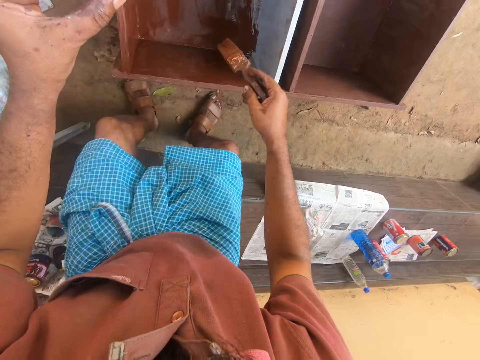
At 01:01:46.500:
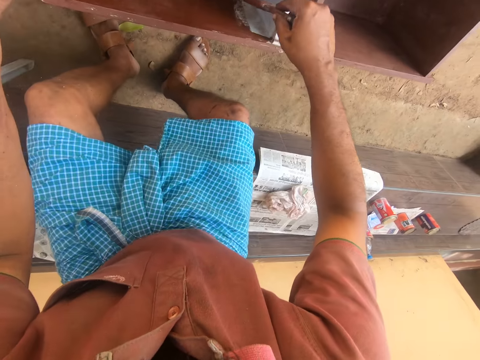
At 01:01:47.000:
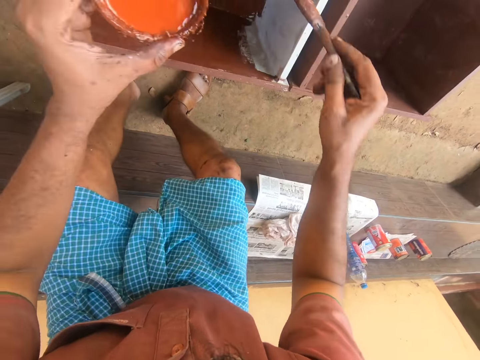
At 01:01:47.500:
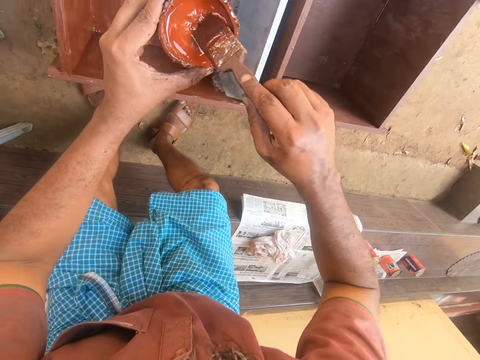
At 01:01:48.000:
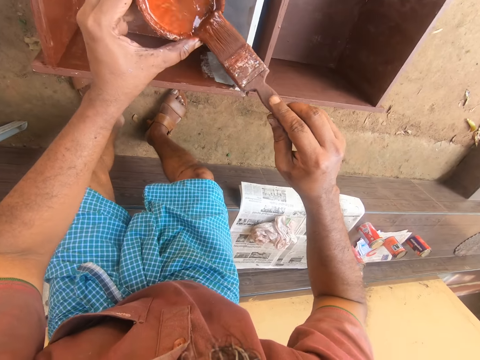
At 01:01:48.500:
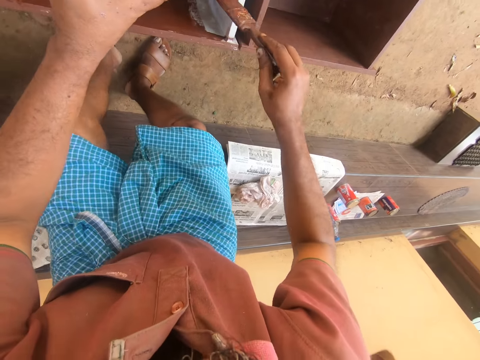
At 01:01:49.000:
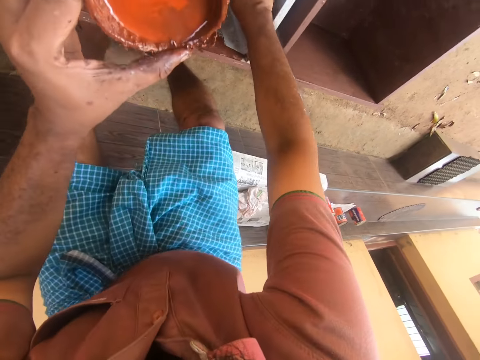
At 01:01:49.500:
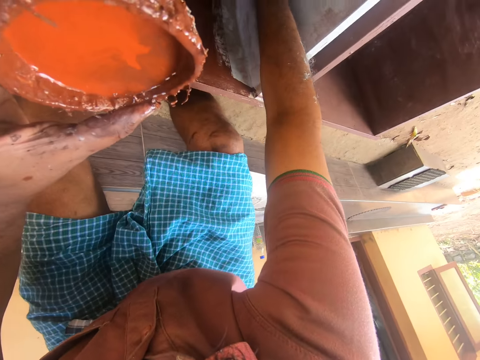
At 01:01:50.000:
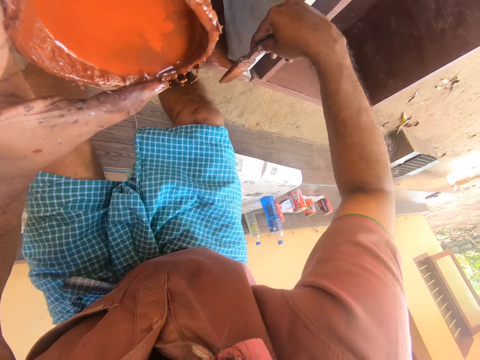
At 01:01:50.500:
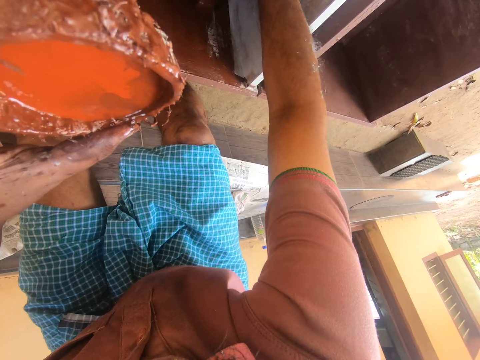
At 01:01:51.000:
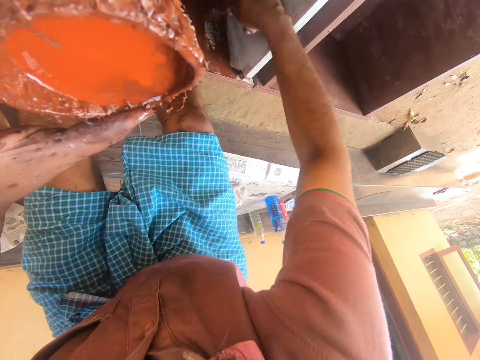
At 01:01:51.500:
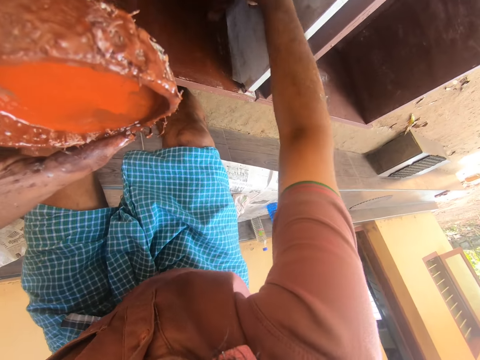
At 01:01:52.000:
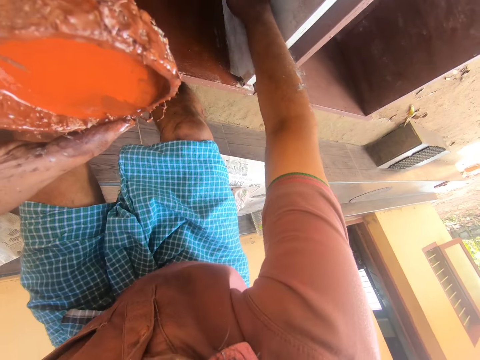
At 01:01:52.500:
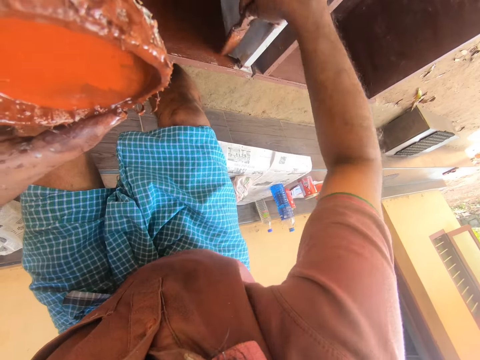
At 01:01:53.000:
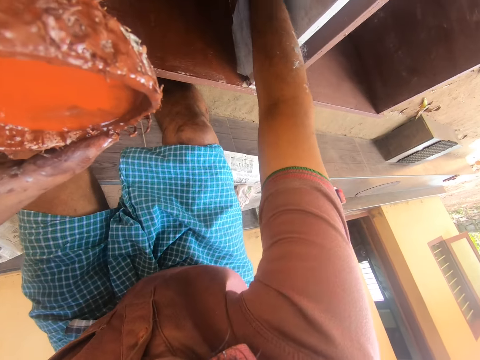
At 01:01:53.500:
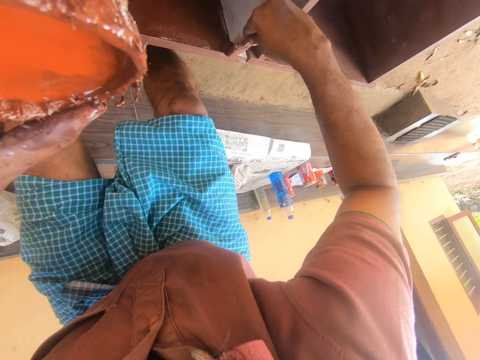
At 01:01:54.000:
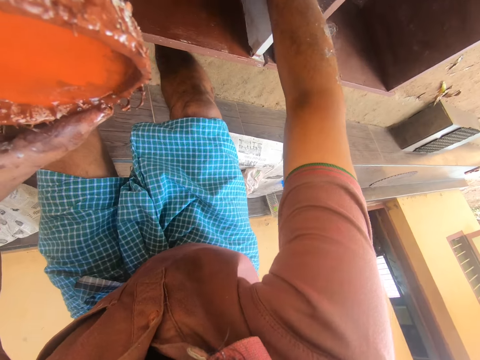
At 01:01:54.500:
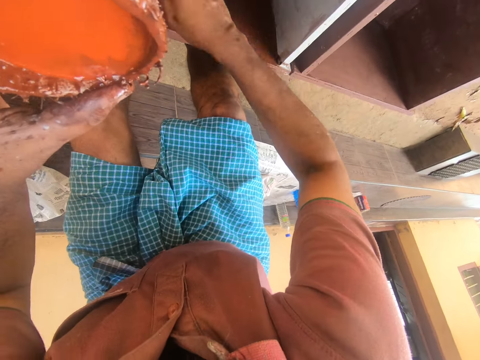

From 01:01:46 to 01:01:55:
The camera wearer dips the paintbrush into the container. They paint the drawer with a paint brush.

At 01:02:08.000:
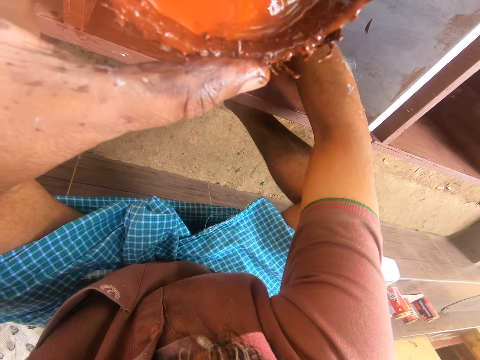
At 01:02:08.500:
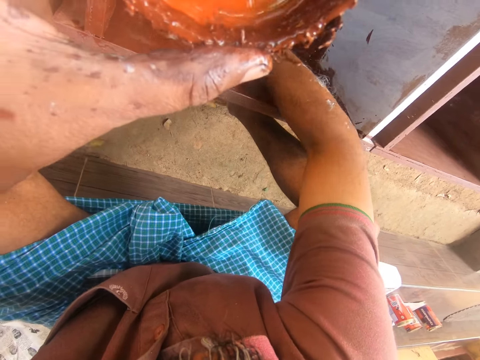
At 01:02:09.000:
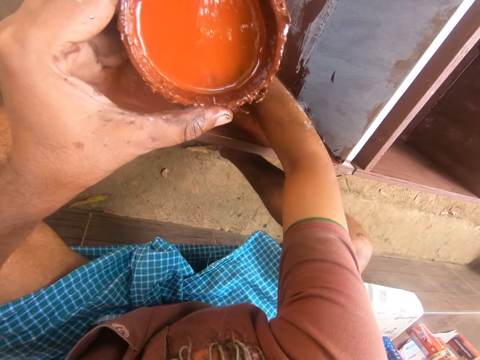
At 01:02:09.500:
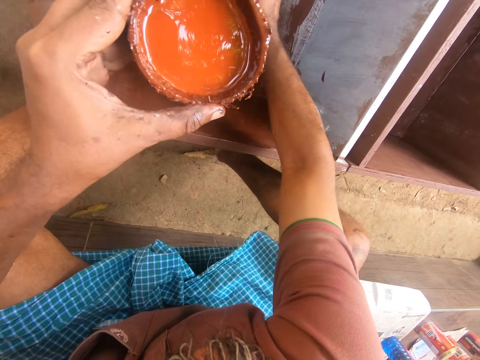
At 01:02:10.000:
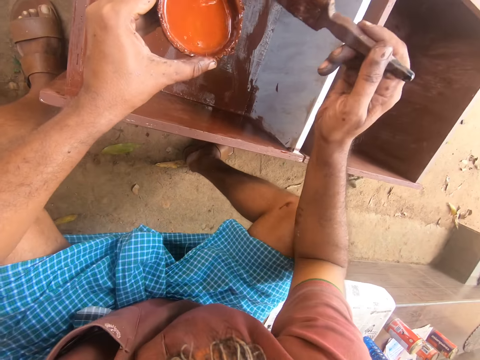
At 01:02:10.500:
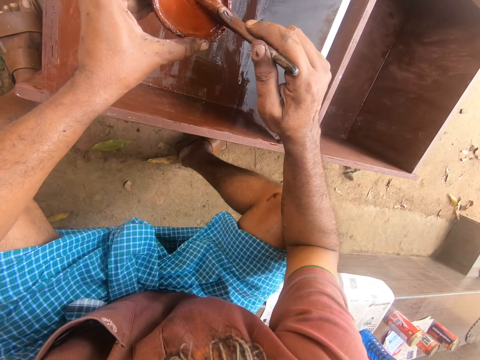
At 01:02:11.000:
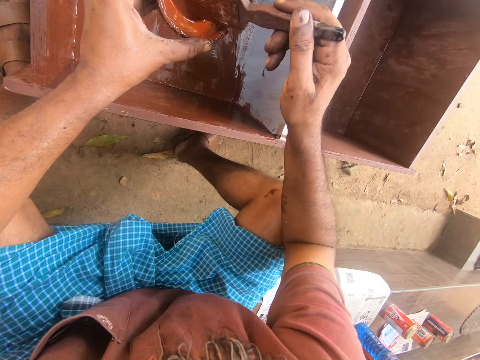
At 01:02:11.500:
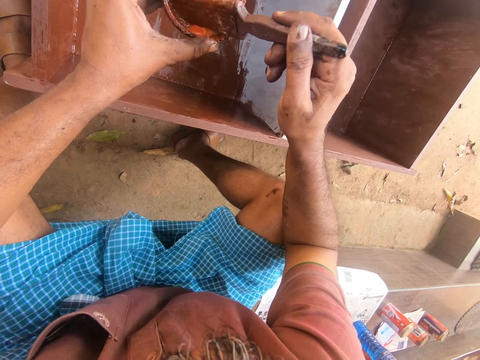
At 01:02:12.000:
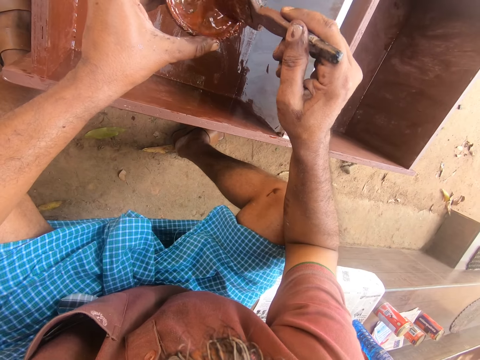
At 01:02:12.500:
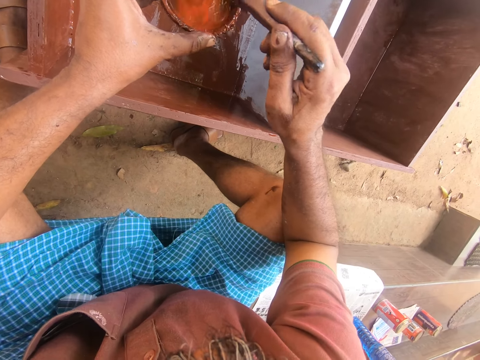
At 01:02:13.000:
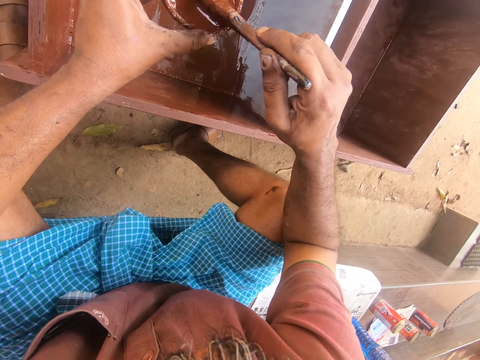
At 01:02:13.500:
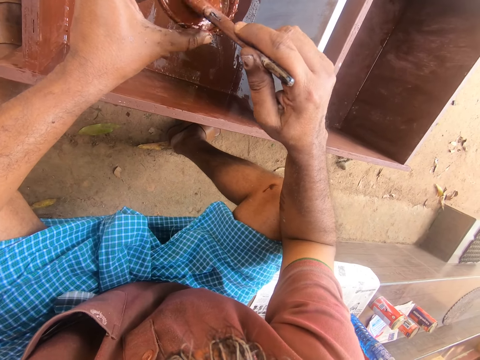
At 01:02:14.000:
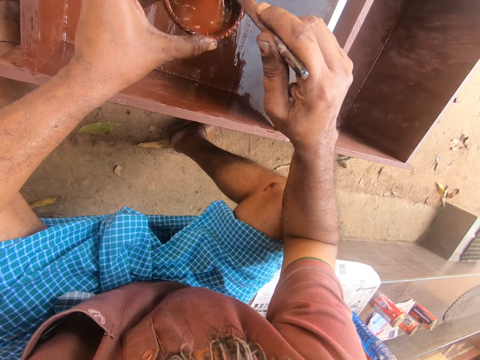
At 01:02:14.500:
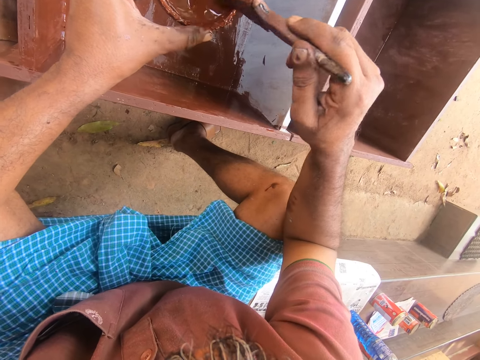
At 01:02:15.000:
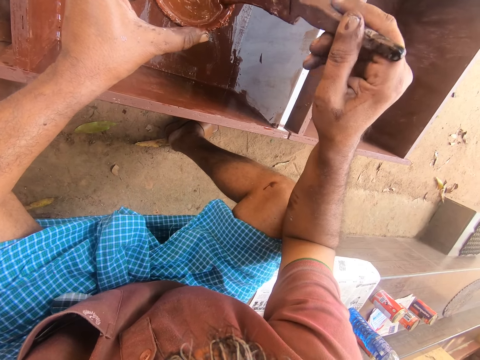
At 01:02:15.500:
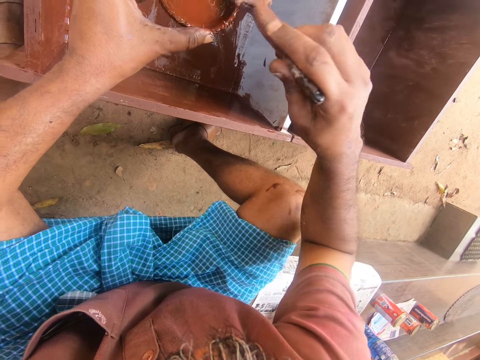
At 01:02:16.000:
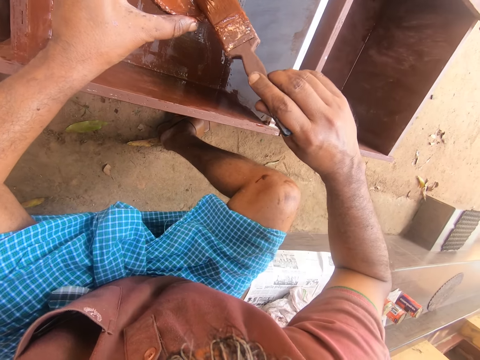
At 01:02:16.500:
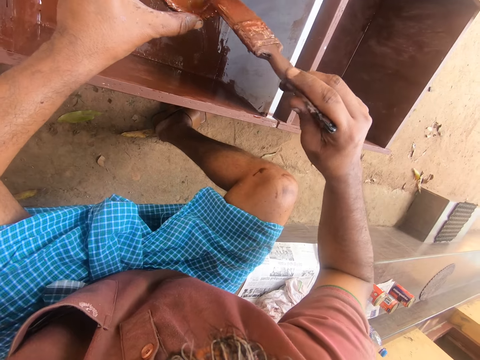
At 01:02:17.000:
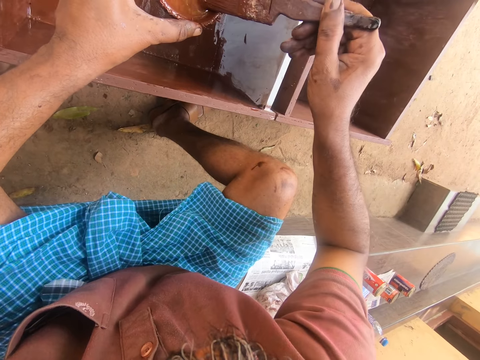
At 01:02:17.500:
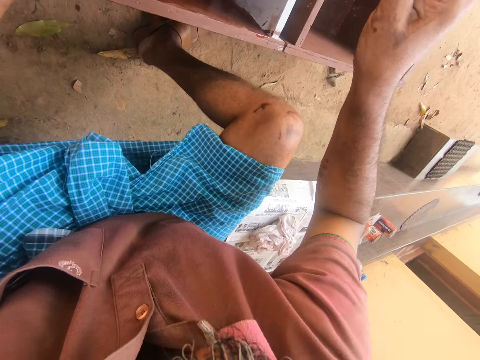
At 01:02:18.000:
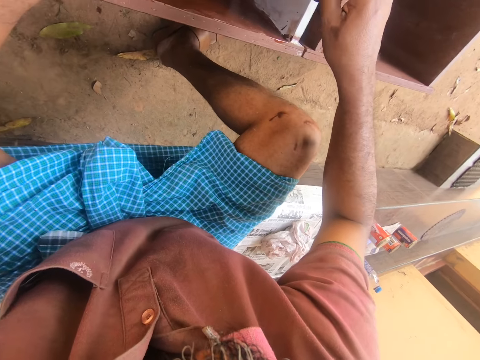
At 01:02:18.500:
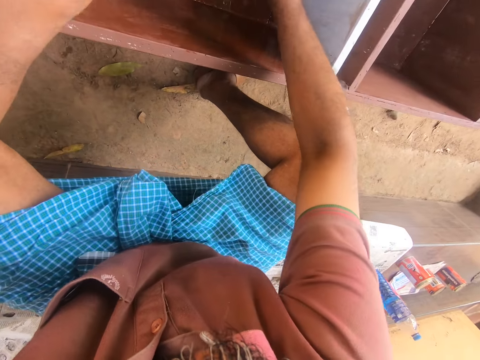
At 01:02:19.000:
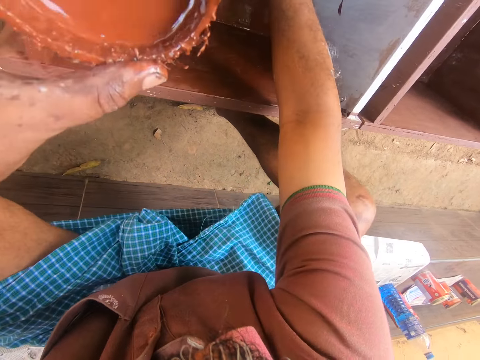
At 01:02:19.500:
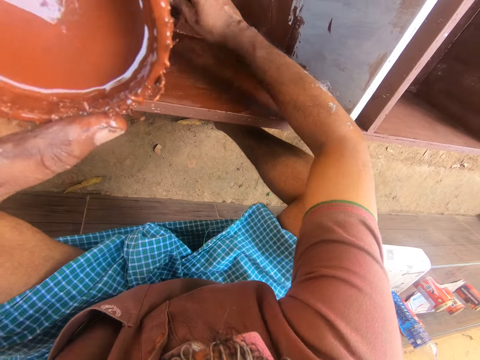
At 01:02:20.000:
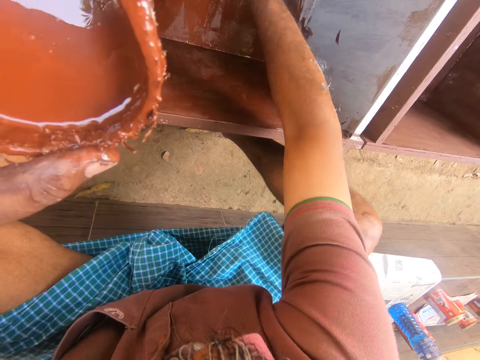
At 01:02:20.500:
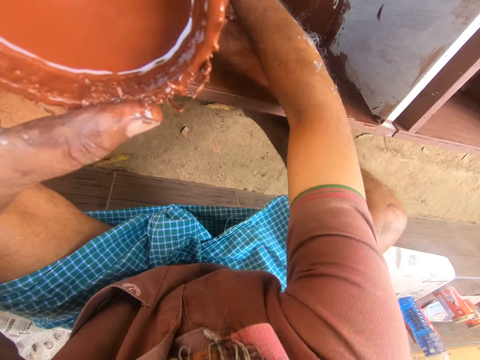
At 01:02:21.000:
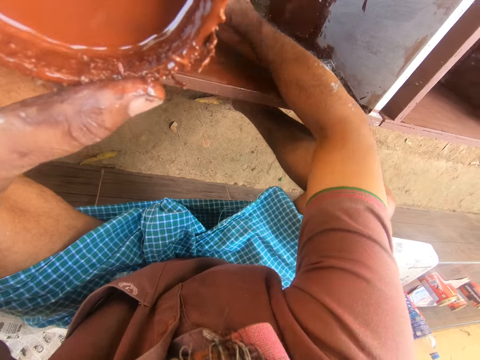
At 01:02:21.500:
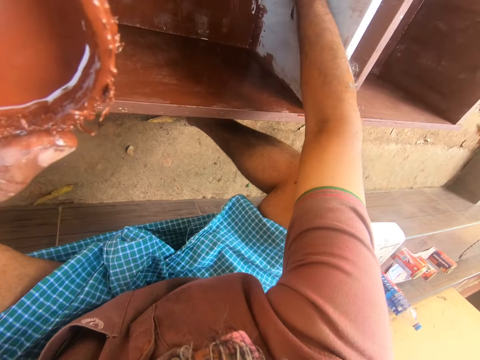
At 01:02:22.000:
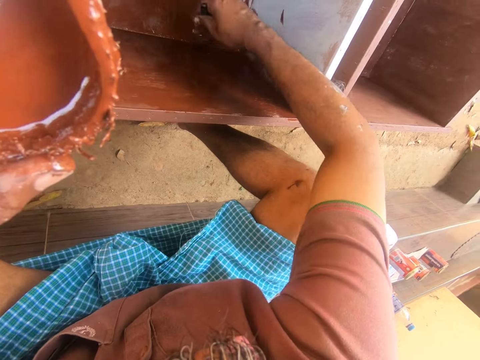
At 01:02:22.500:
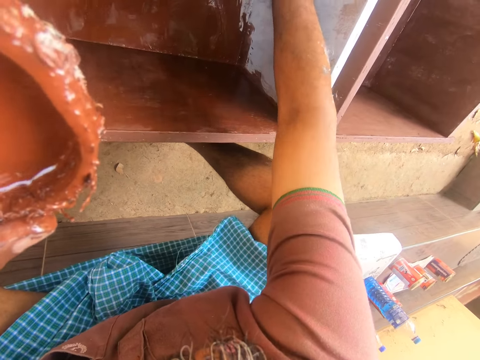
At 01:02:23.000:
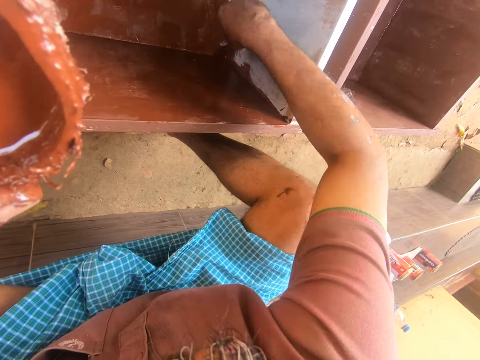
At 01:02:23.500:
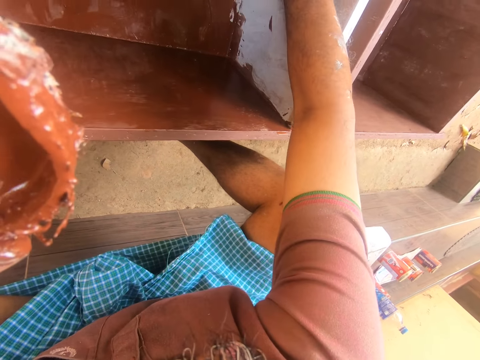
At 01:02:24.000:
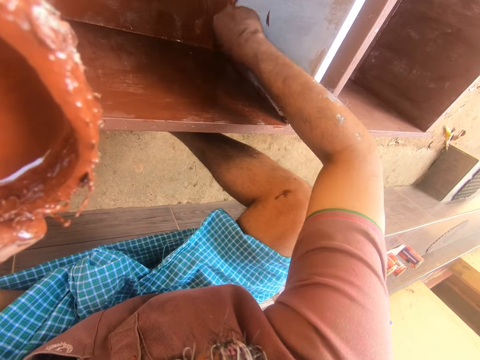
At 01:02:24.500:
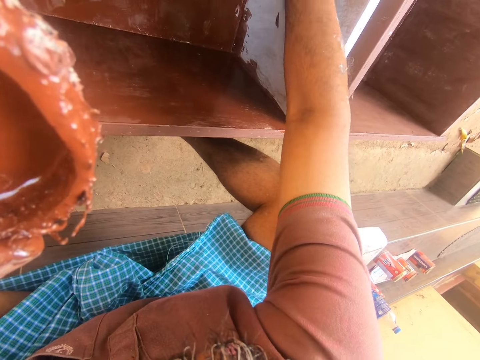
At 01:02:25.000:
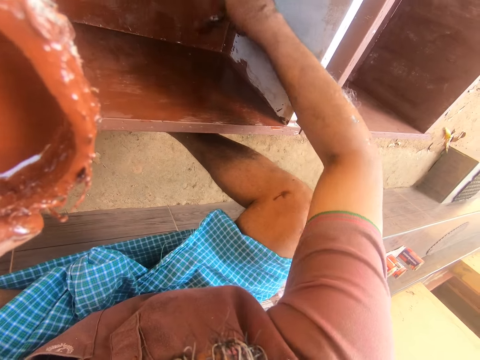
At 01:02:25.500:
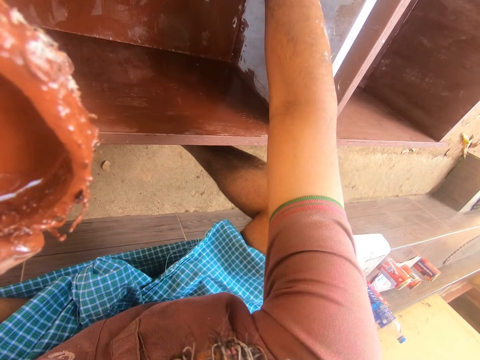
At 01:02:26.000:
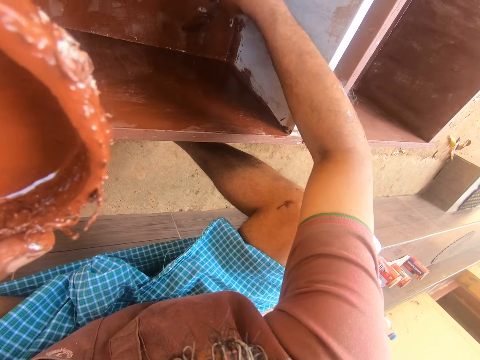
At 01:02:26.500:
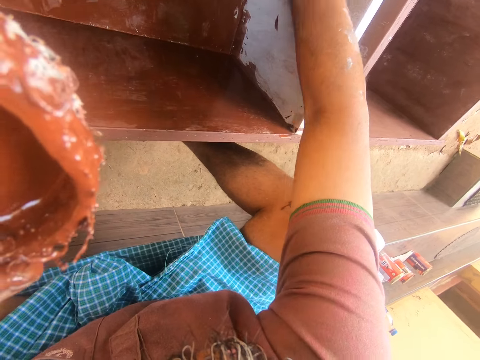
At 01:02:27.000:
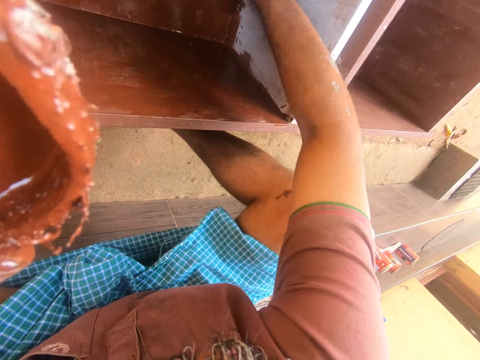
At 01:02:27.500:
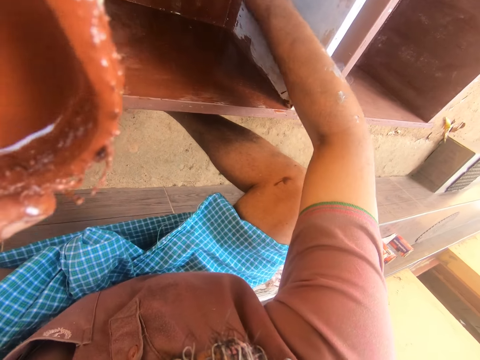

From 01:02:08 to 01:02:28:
The camera wearer dips the paint brush in the coconut paint shell. They rub the paint brush on the coconut paint shell. They paint the drawer with the paint brush.
